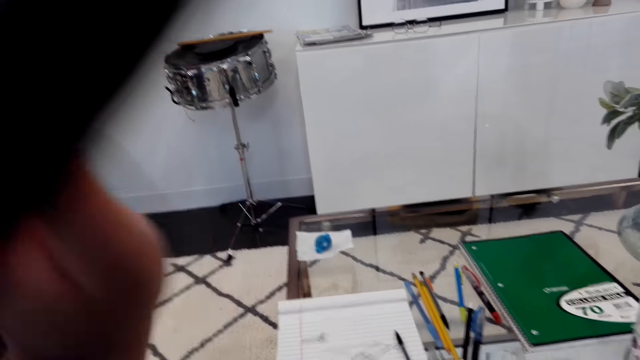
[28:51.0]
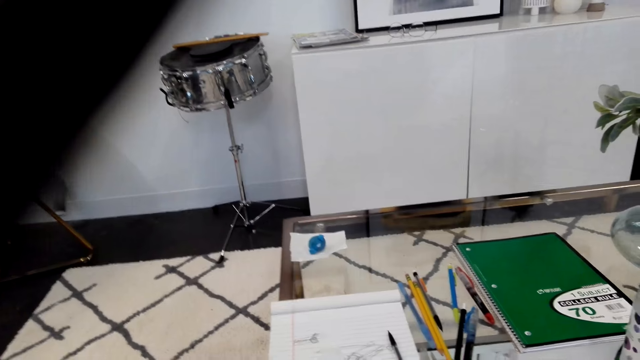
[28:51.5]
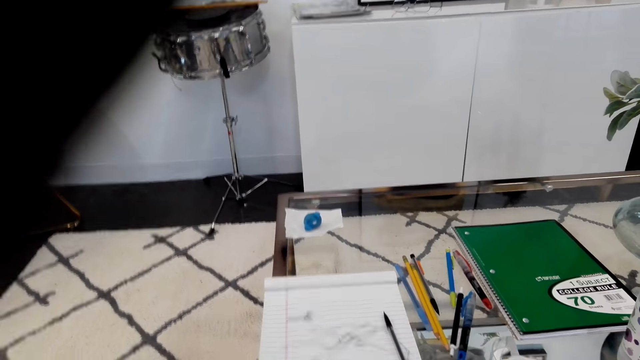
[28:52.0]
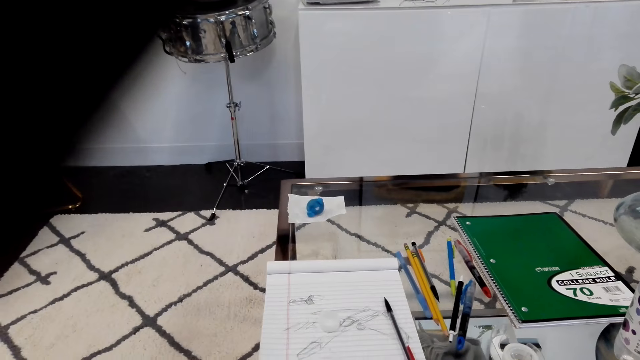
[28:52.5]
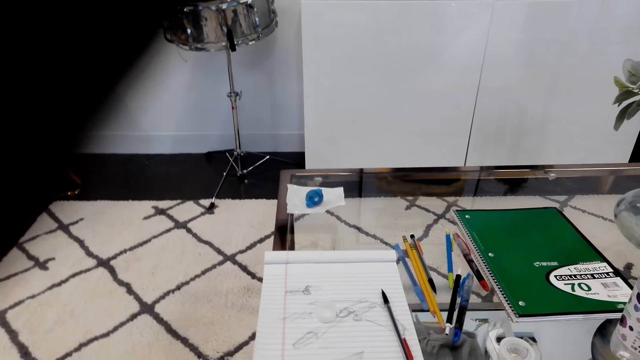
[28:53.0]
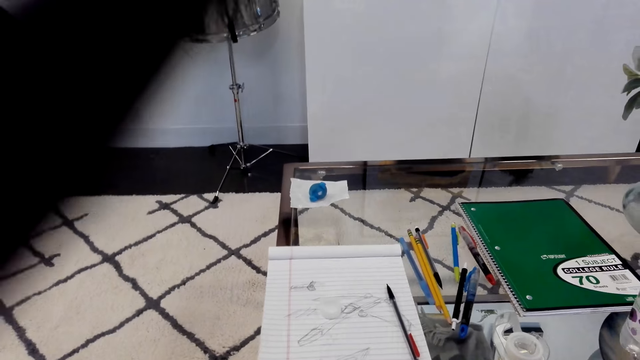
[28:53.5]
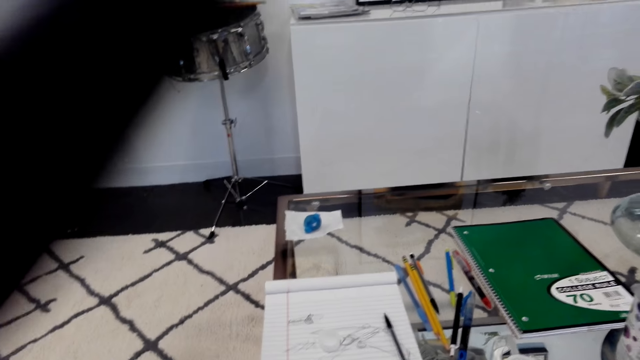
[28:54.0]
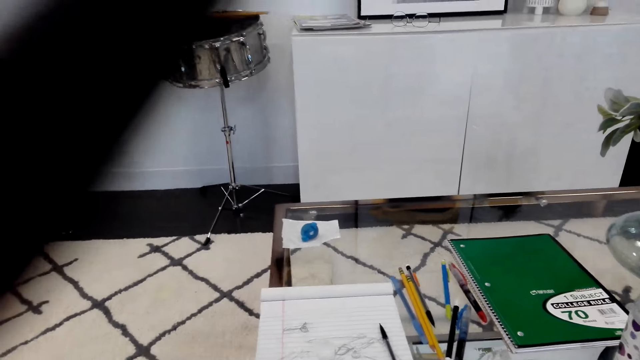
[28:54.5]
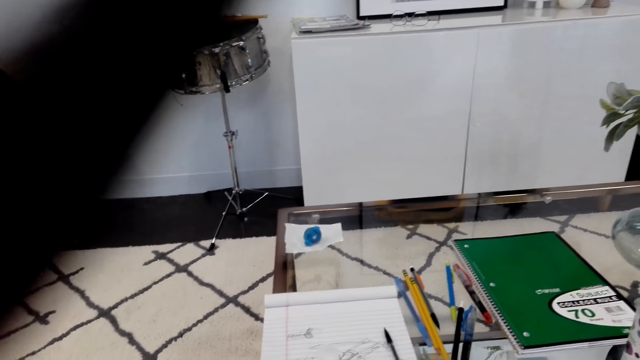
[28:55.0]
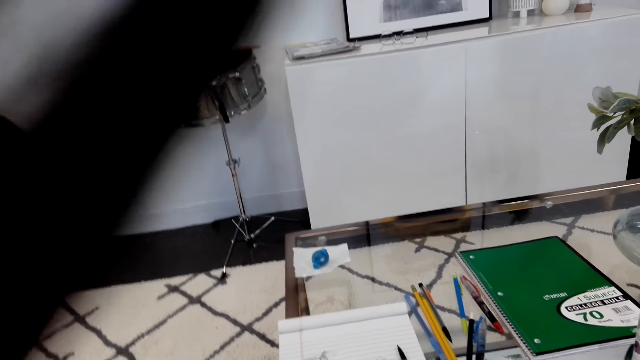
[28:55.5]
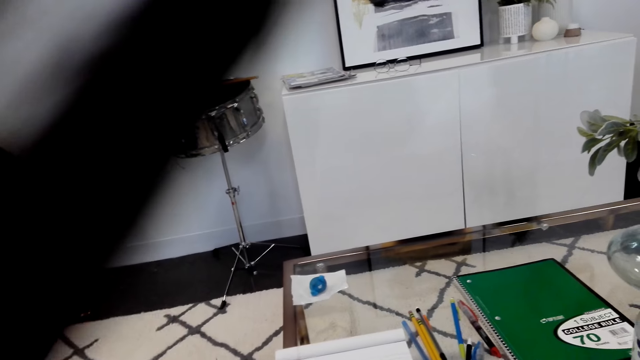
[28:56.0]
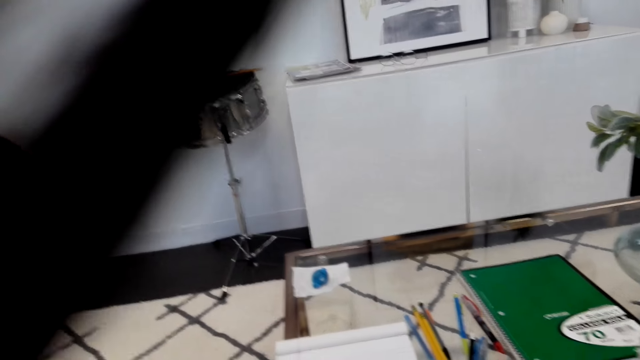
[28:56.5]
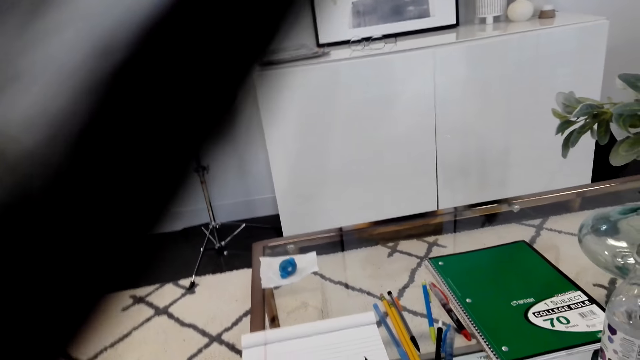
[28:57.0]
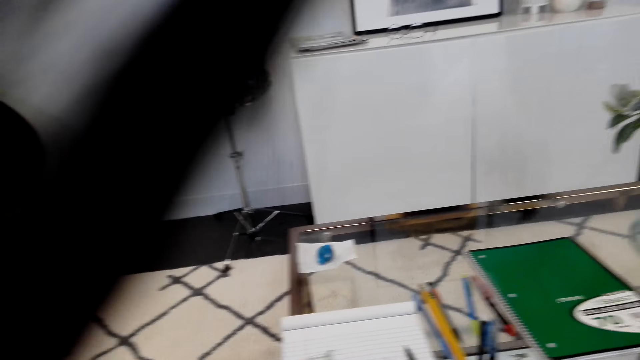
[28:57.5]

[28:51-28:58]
The camera wearer moves a hand. They look around.

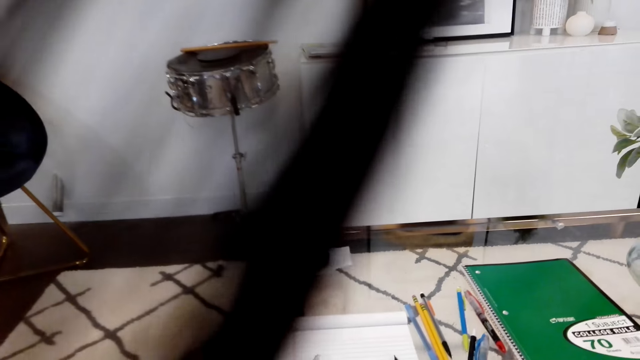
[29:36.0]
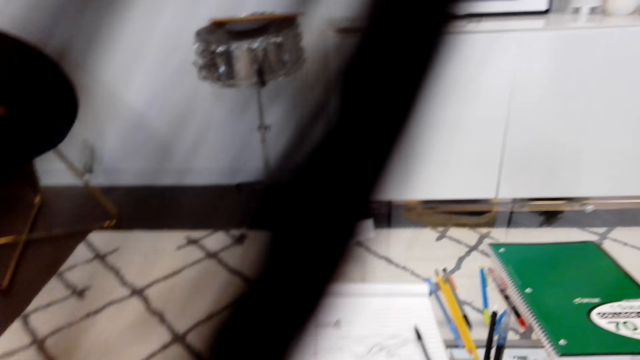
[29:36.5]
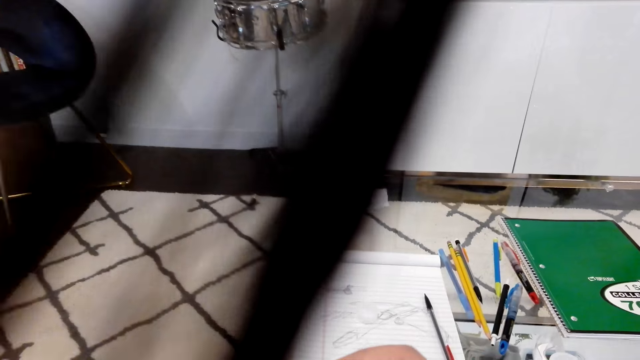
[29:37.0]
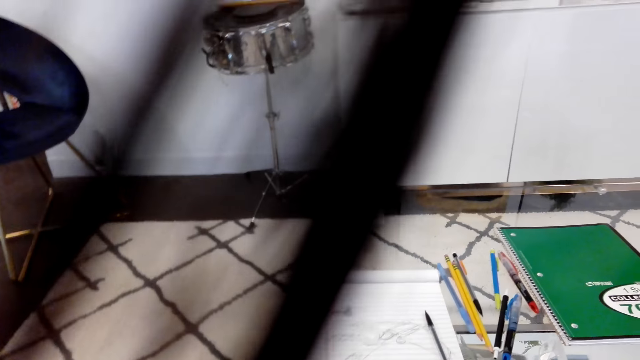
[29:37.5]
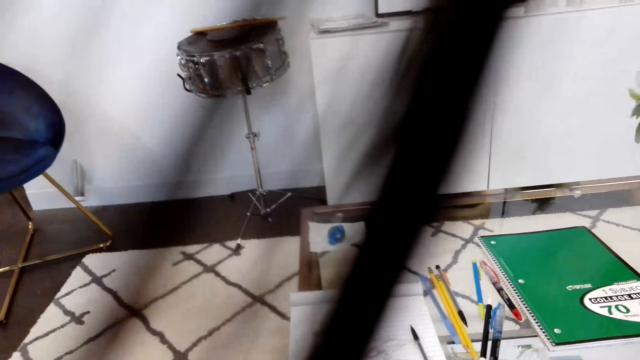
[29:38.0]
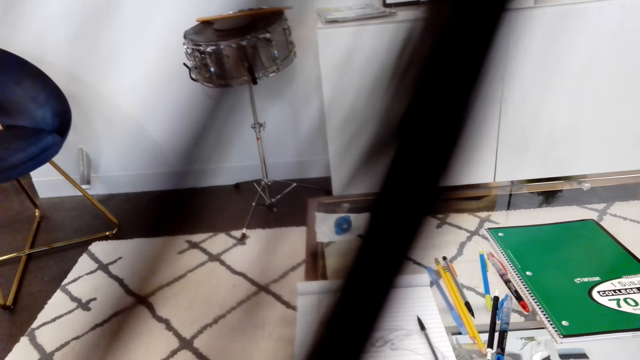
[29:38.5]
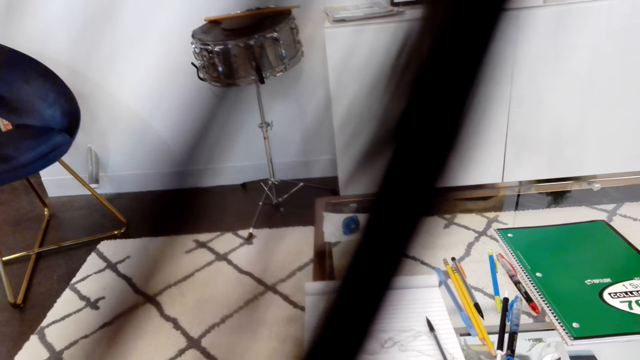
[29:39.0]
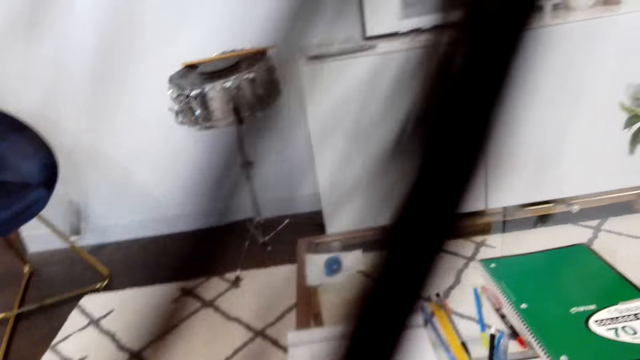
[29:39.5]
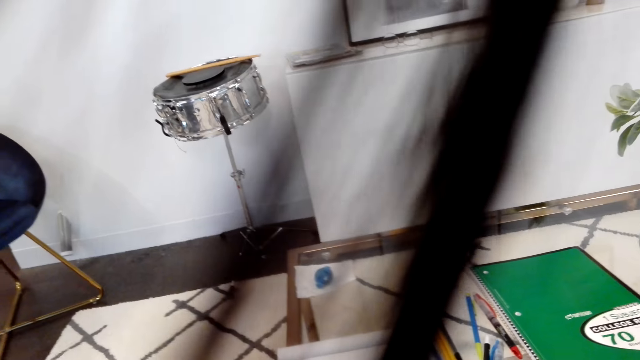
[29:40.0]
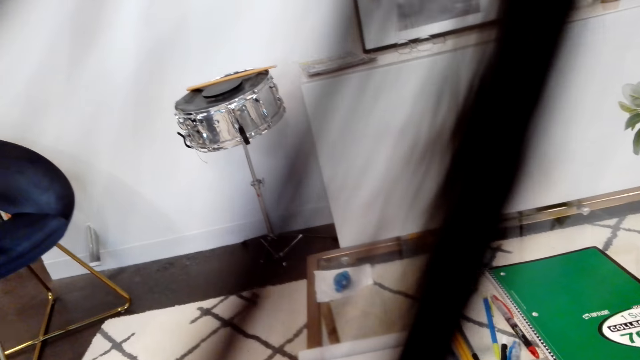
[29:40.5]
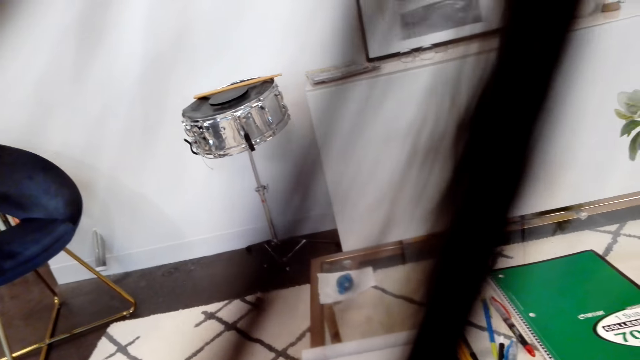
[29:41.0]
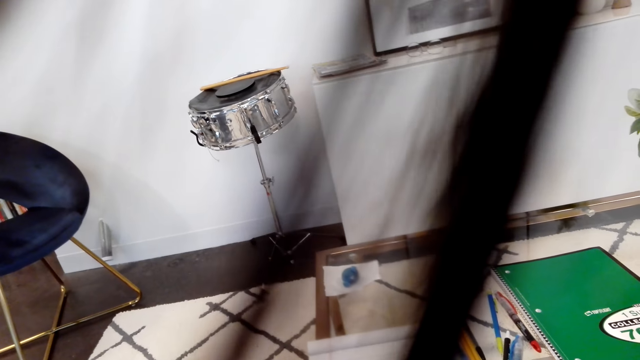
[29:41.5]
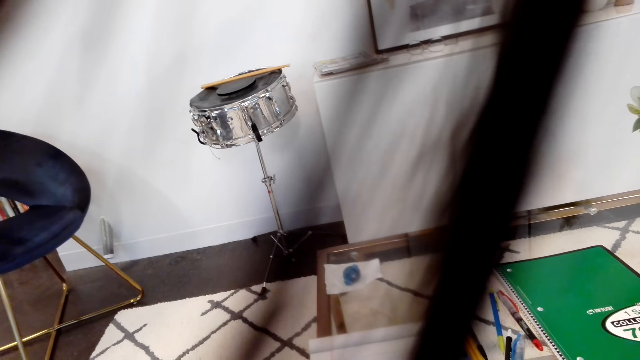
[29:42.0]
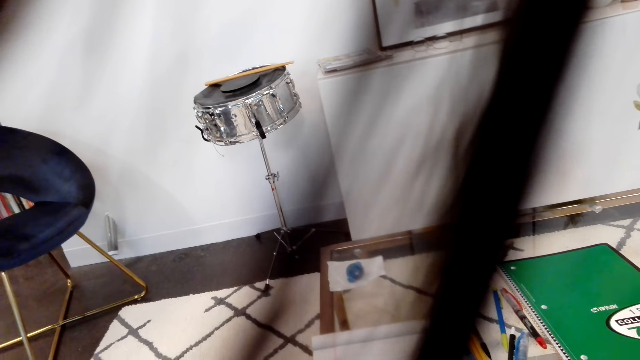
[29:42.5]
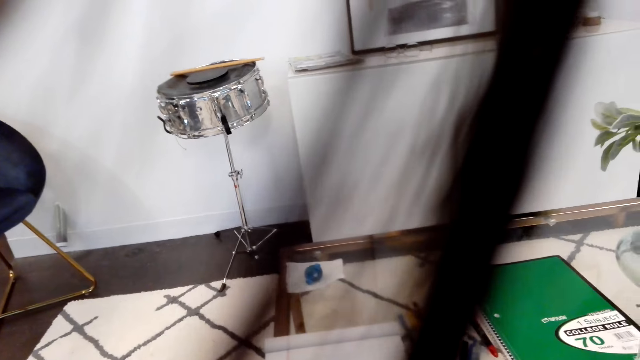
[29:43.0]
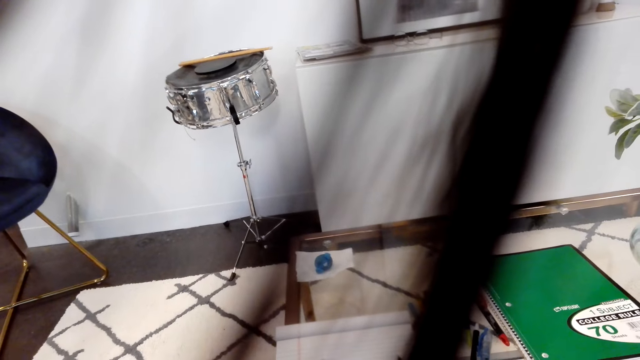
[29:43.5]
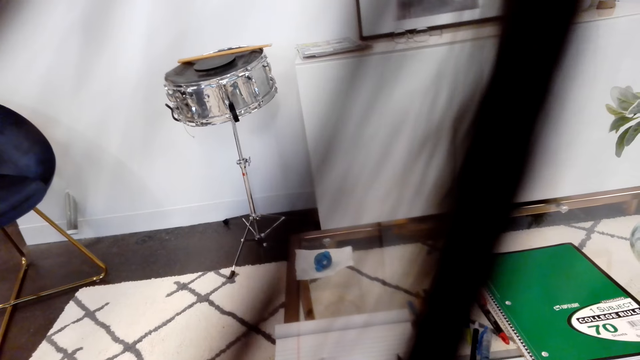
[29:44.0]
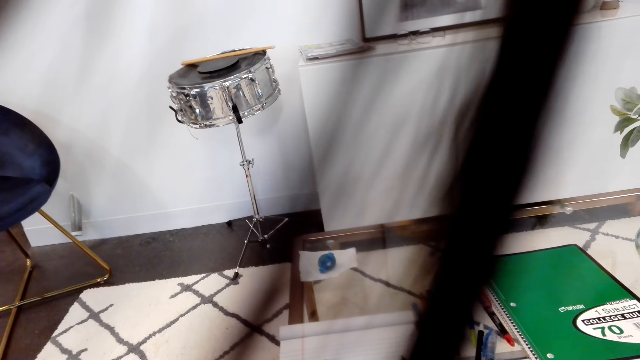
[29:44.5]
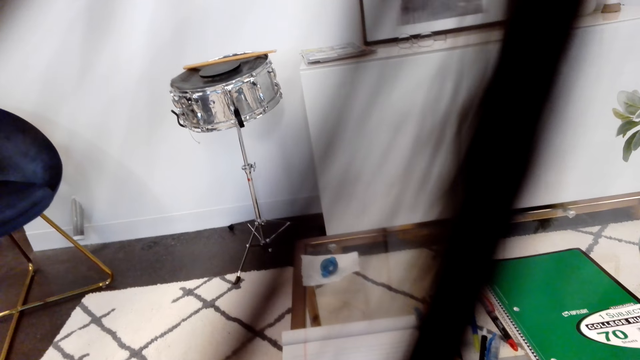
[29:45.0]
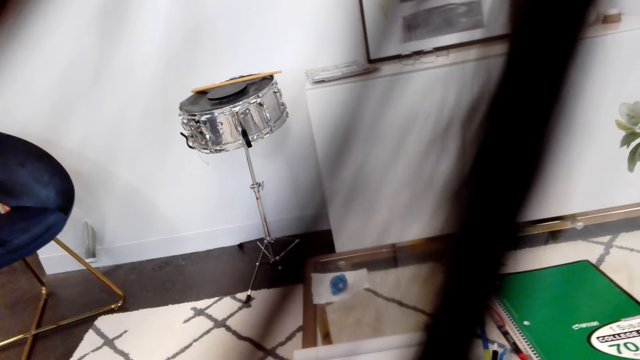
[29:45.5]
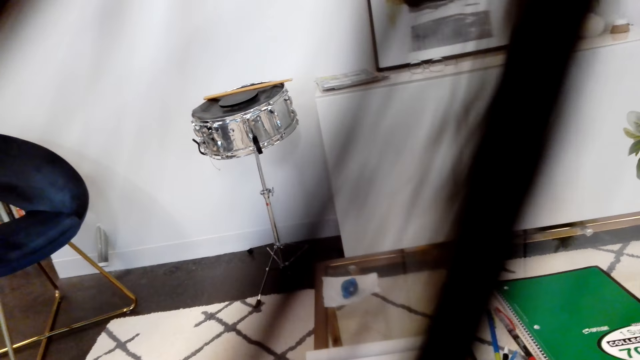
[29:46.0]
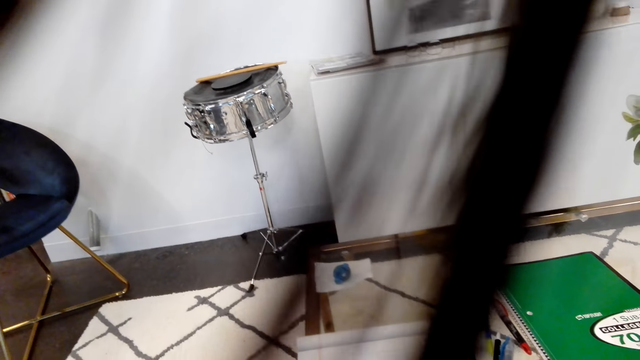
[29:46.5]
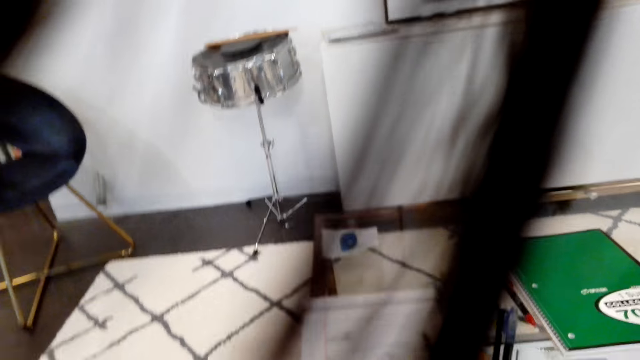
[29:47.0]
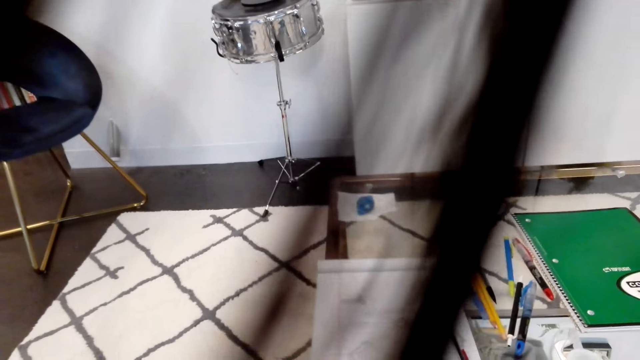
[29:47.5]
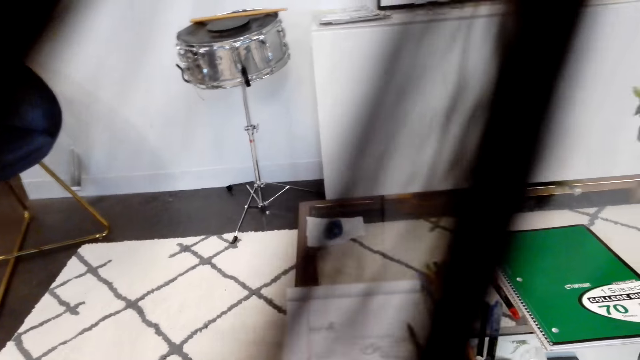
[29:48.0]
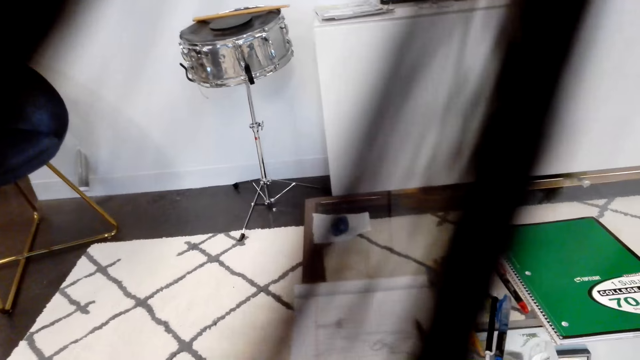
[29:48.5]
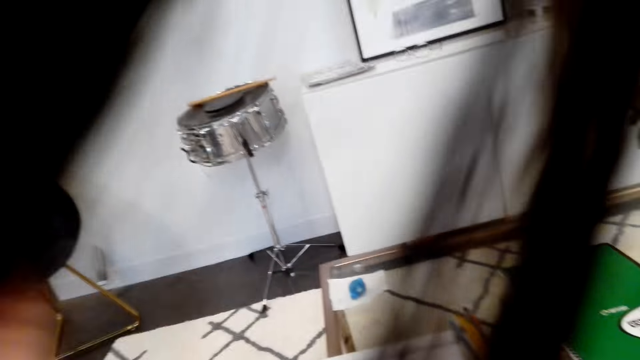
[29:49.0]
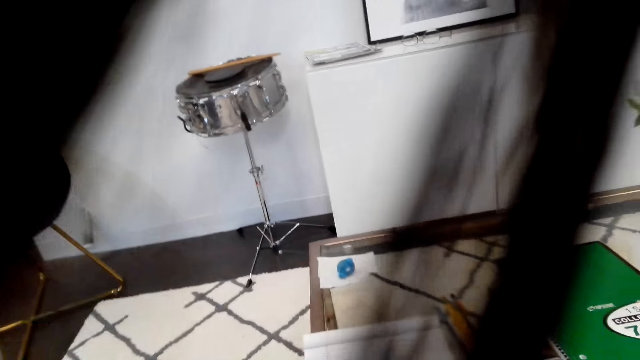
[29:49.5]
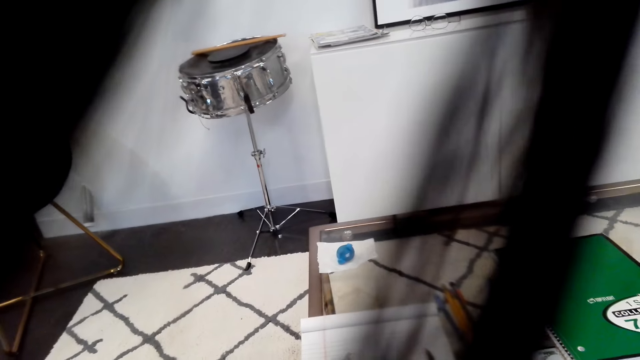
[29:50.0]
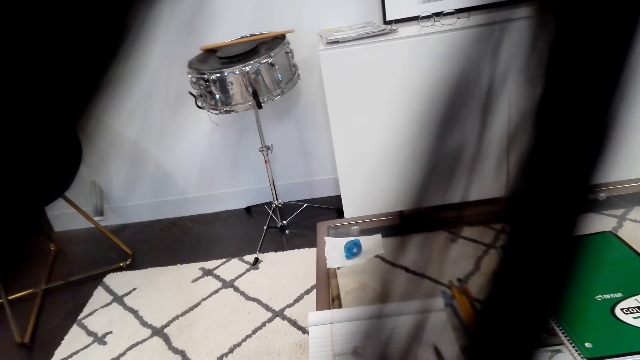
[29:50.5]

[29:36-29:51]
The camera wearer moves a hand. They look around. They move a hand.
